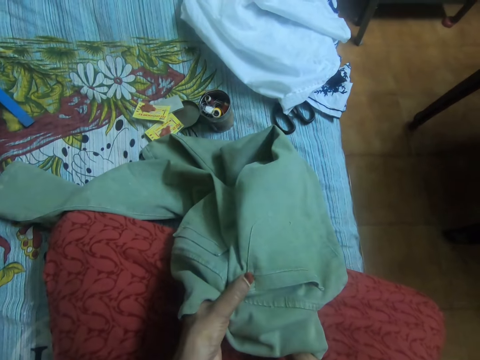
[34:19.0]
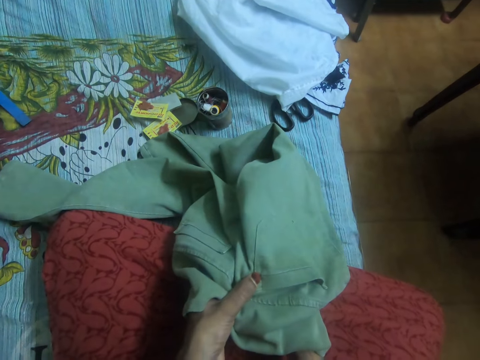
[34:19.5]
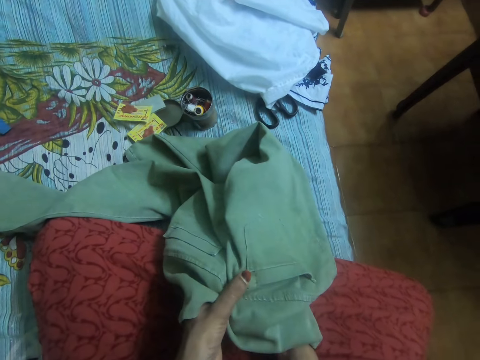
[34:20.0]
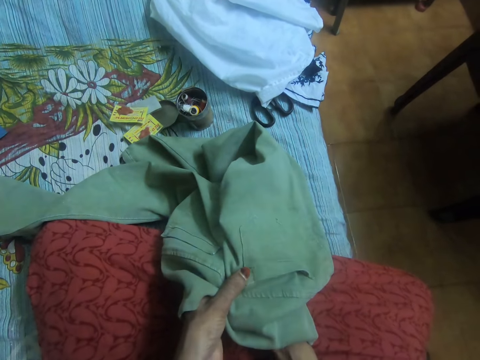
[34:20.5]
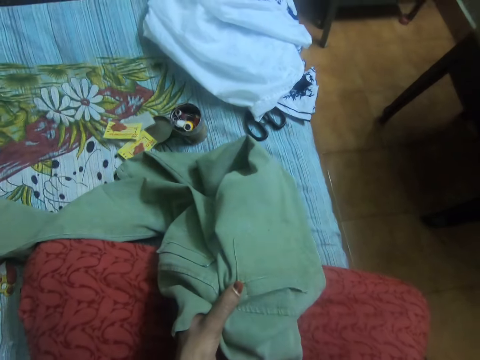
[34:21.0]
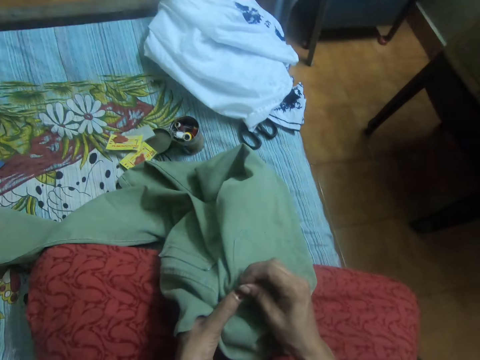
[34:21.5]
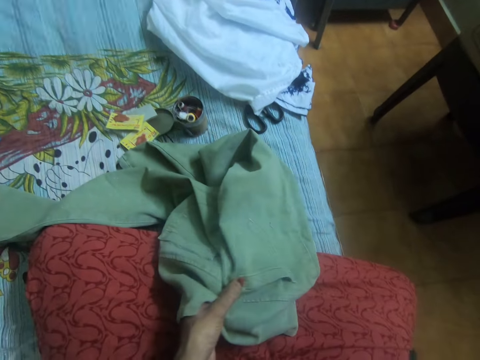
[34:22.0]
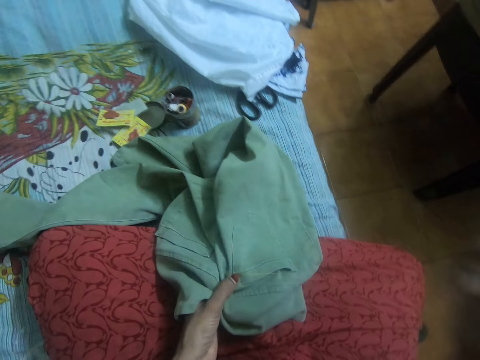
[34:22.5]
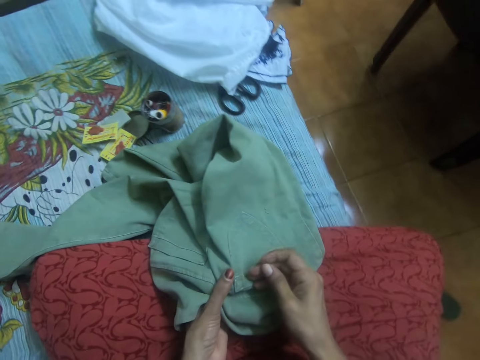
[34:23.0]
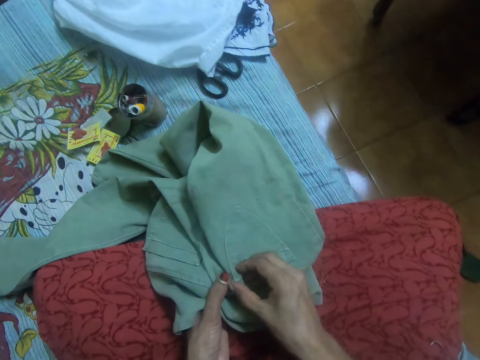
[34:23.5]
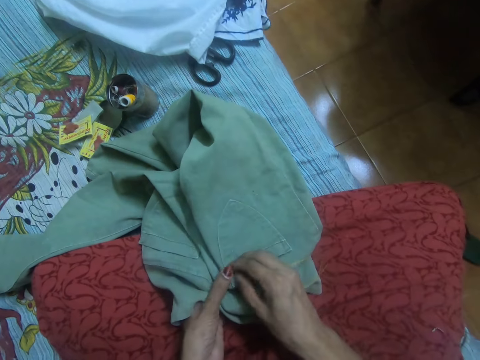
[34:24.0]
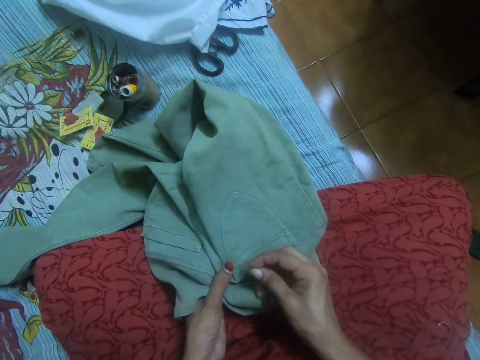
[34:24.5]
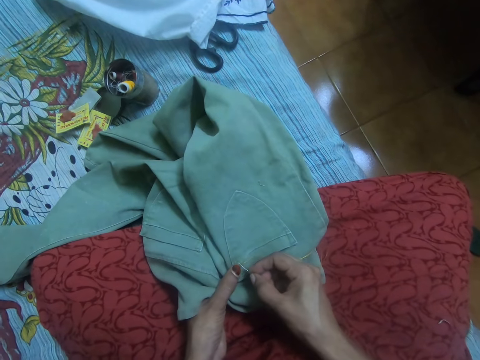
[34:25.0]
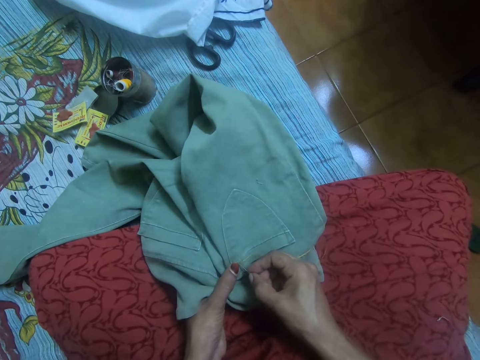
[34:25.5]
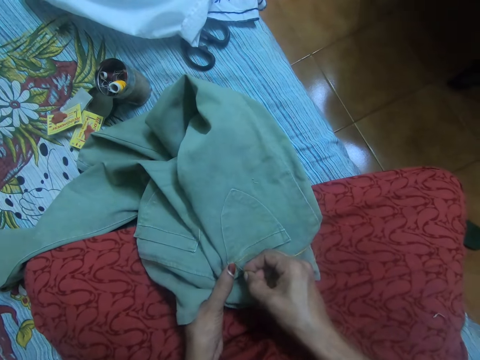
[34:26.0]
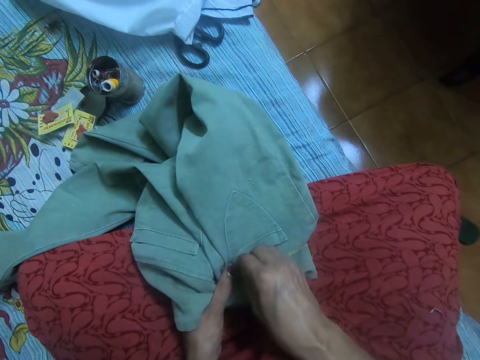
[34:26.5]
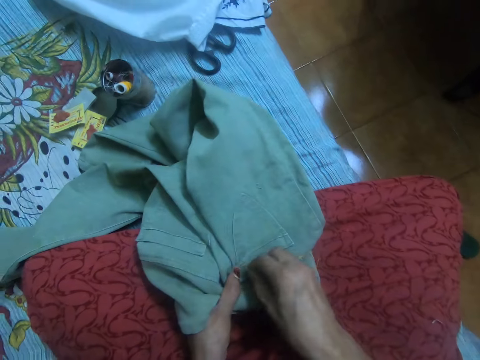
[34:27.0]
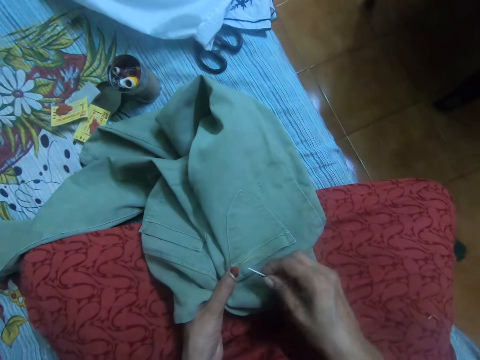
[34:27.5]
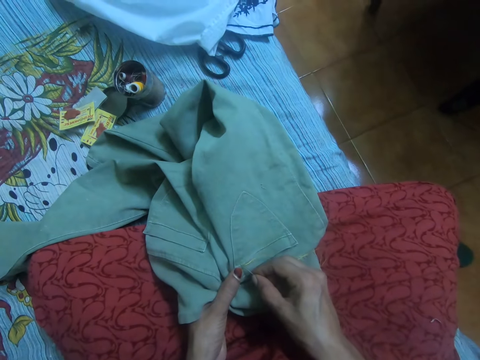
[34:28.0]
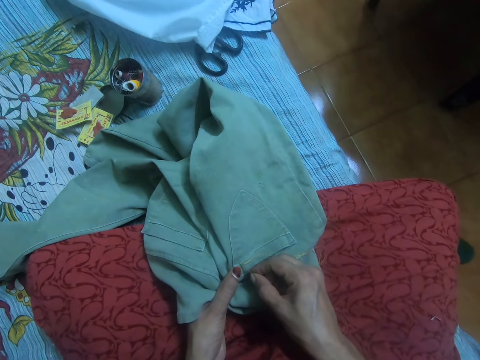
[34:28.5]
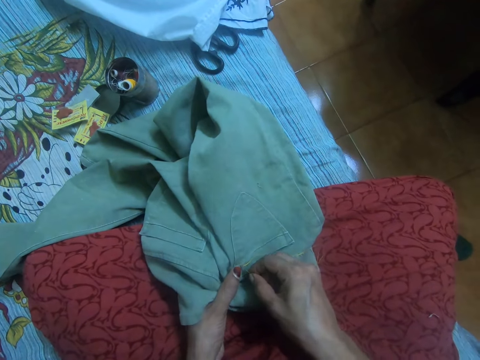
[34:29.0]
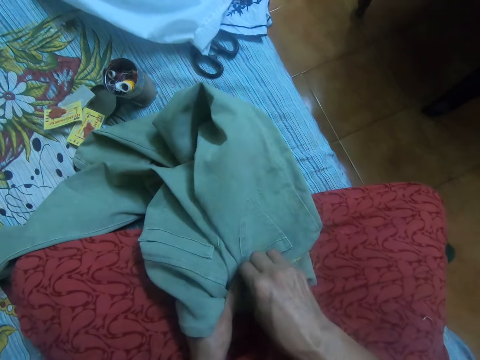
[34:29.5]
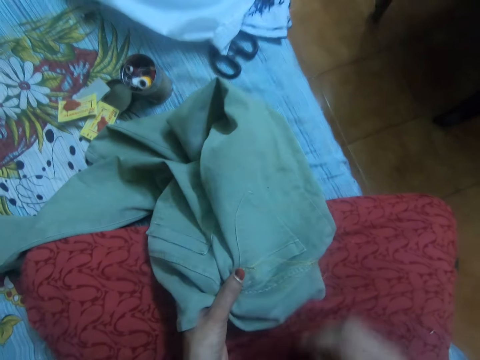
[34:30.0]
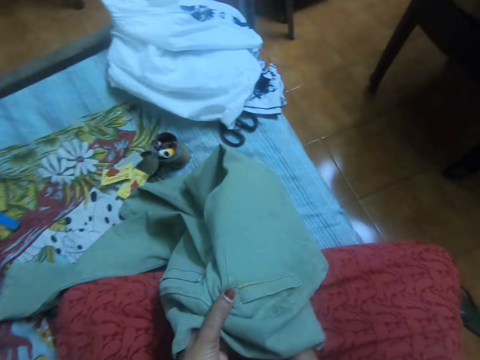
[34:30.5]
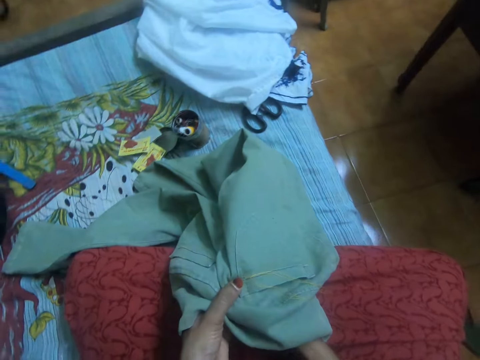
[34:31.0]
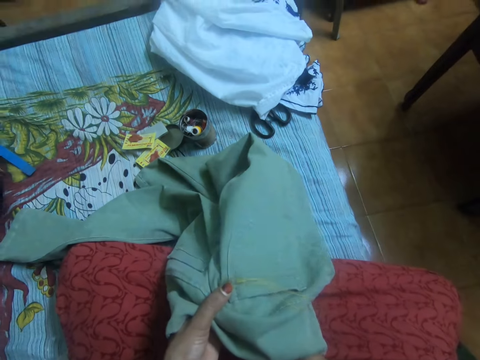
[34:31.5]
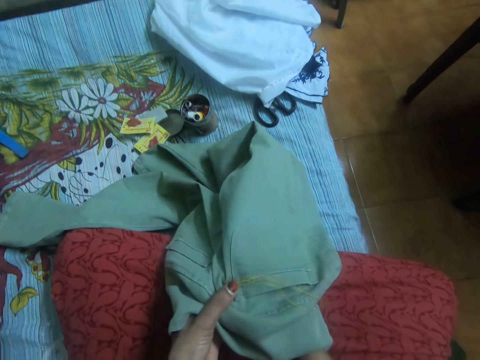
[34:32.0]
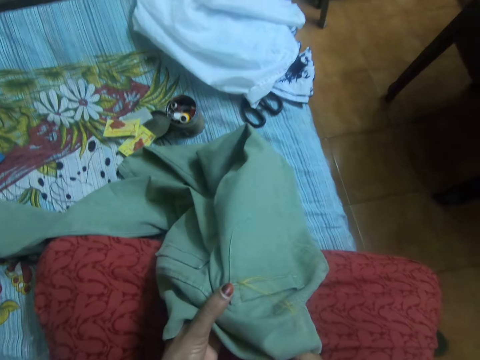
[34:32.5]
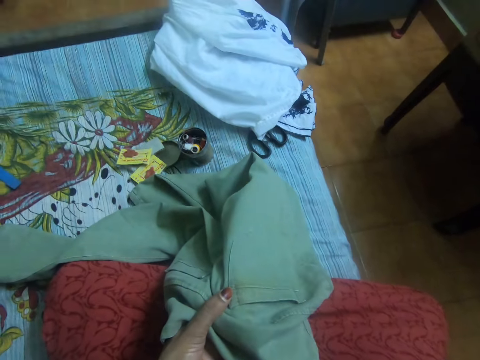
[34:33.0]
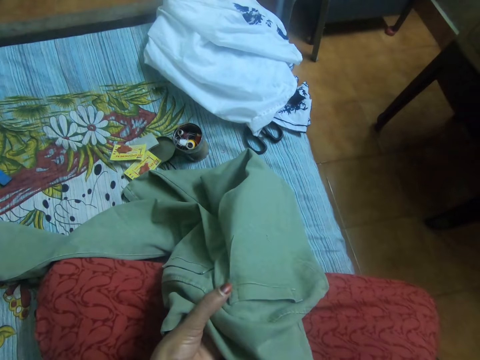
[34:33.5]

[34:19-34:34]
The camera wearer pulls out the needle with her right hand from the other side of the jeans trouser. She adjusts the jeans. She inserts the needle in her right hand into the jeans trouser. She pulls out the needle from the jeans trouser with her right hand.

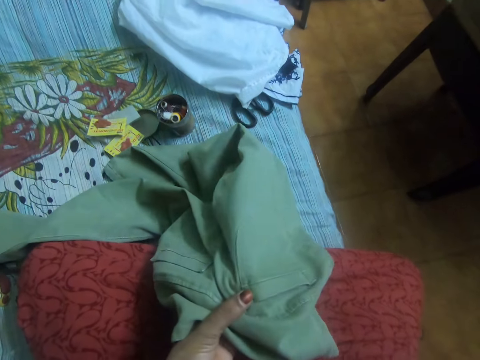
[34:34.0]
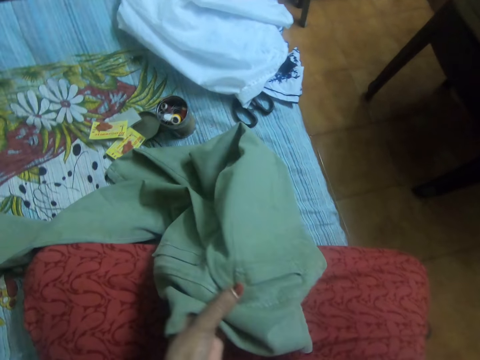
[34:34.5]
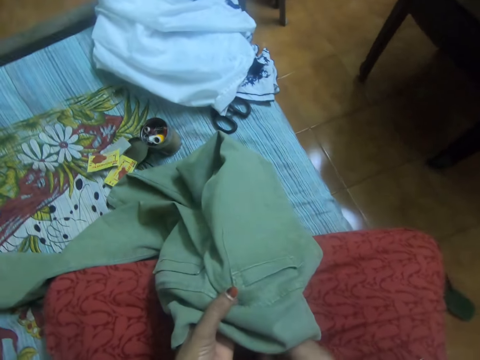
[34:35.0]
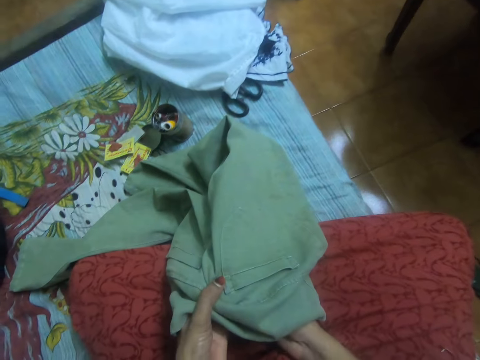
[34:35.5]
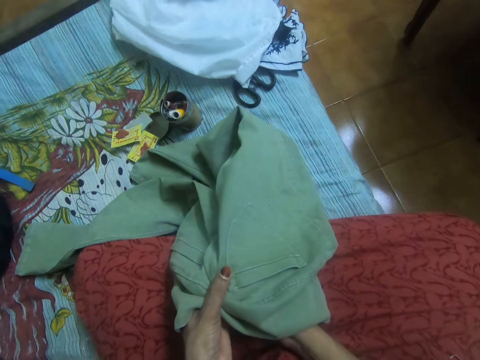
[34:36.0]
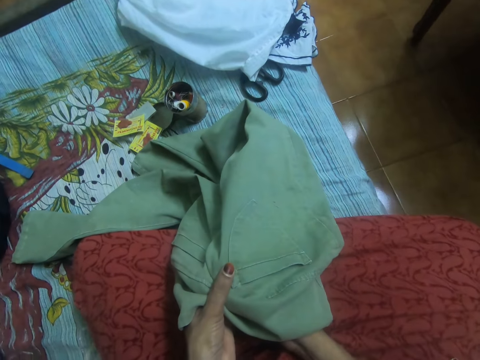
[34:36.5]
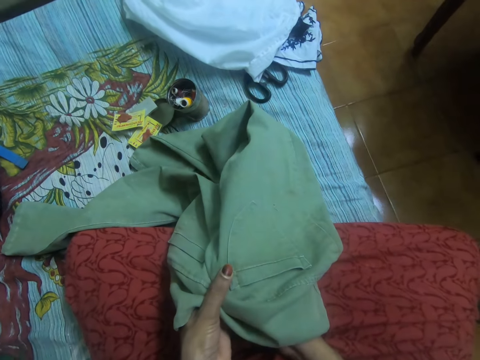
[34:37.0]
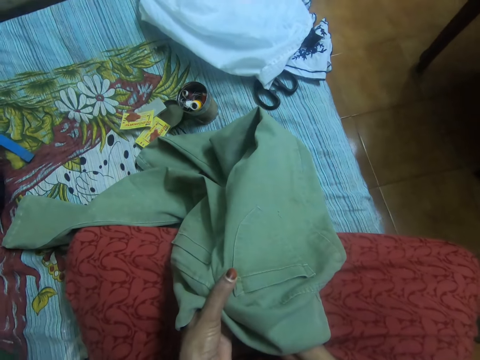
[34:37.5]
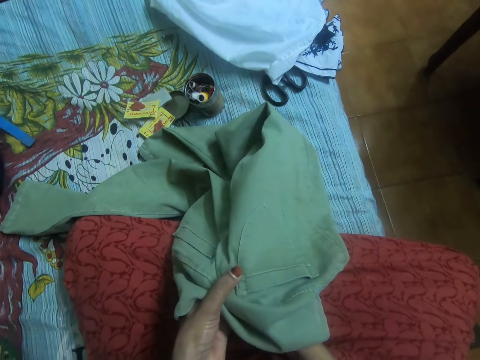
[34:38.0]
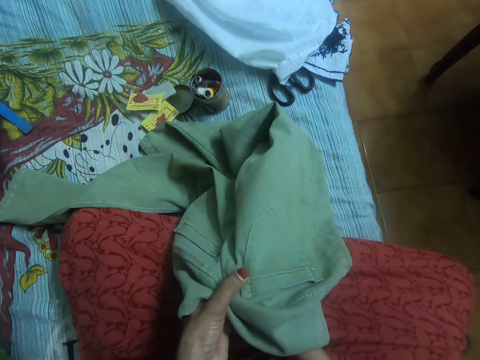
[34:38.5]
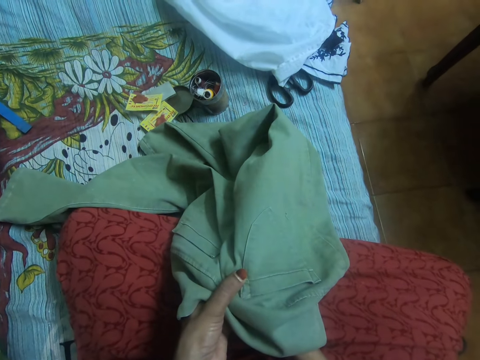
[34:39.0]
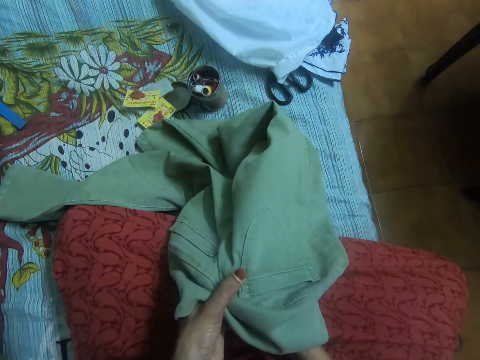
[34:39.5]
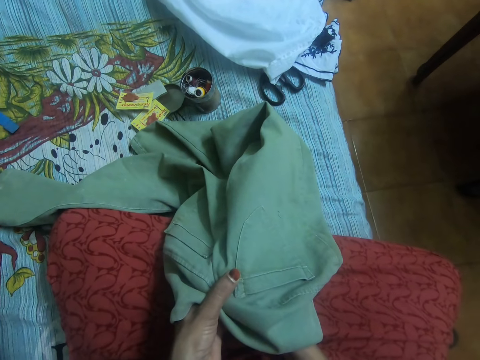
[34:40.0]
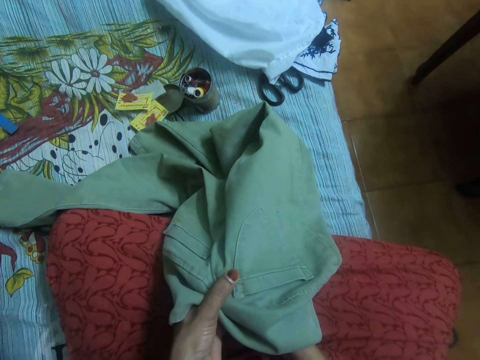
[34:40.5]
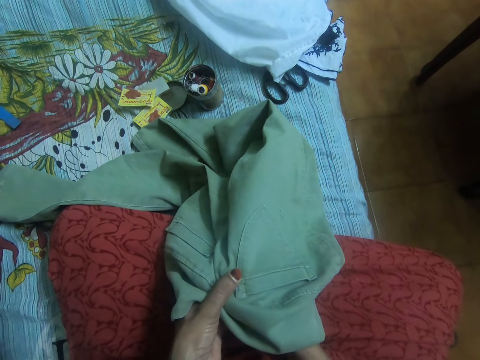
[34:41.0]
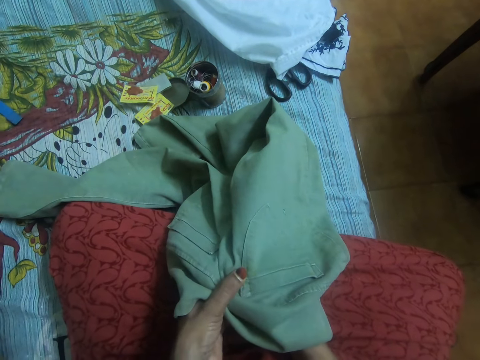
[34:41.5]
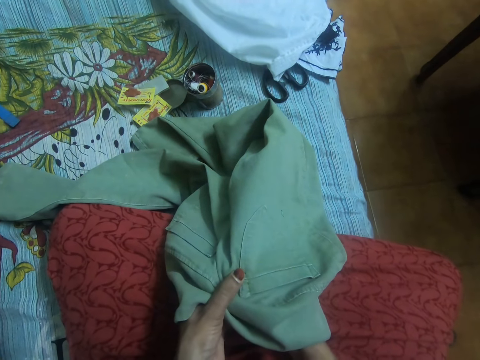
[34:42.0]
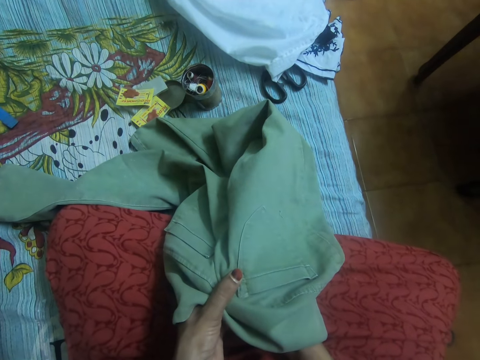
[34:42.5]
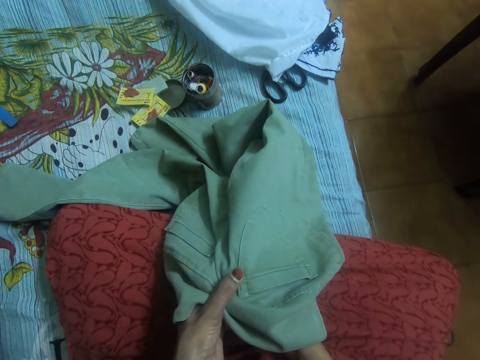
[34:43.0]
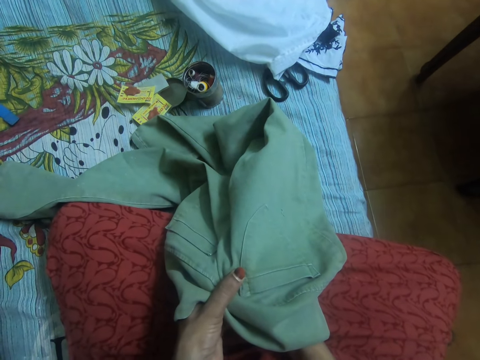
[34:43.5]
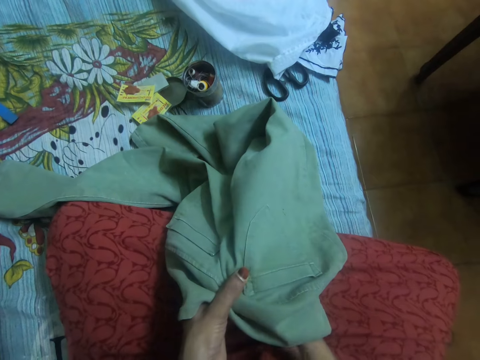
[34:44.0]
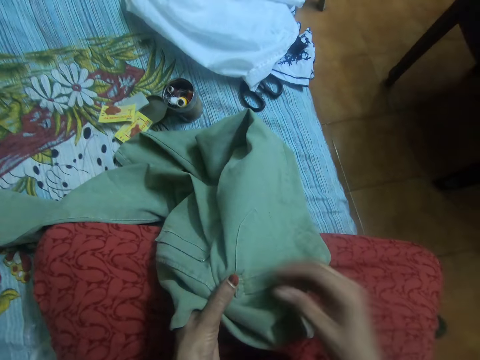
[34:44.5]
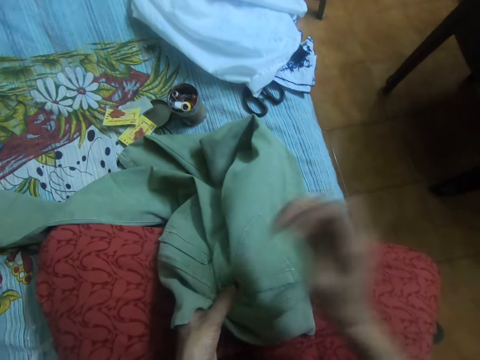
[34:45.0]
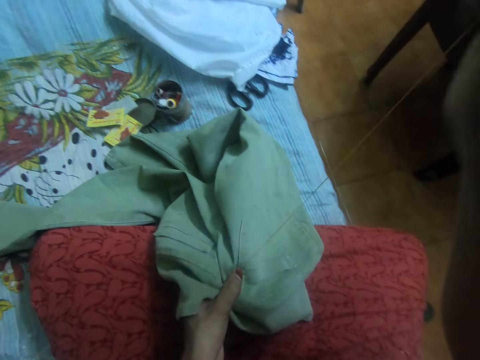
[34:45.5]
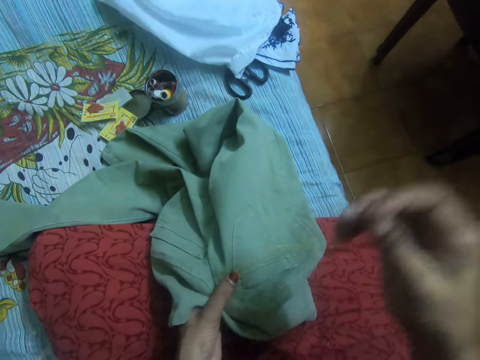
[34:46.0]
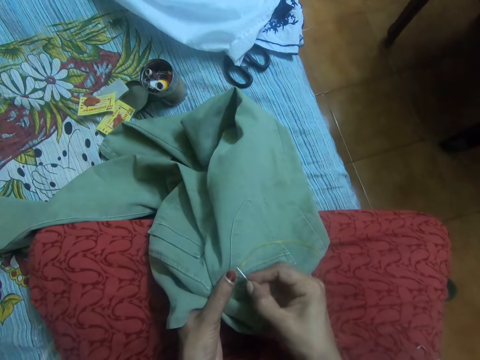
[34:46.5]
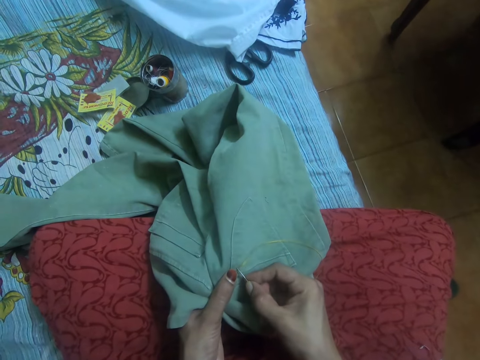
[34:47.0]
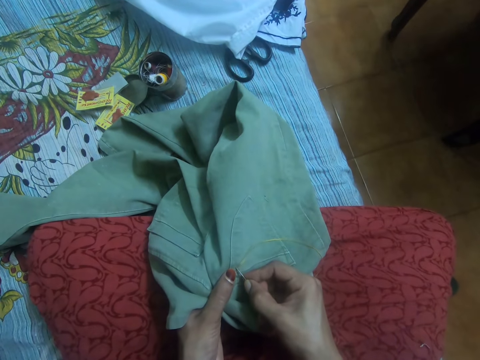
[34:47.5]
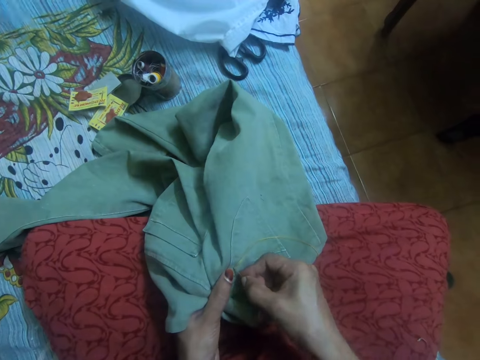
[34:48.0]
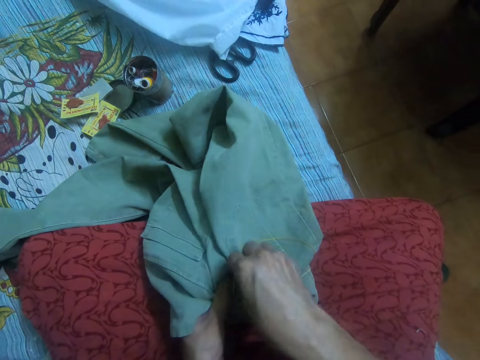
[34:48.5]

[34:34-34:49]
The camera wearer inserts a needle in a trouser. She inserts the needle in her right hand into the jeans trouser. She pulls out the needle from the jeans trouser with her right hand. She inserts the needle in her right hand into the jeans trouser.
